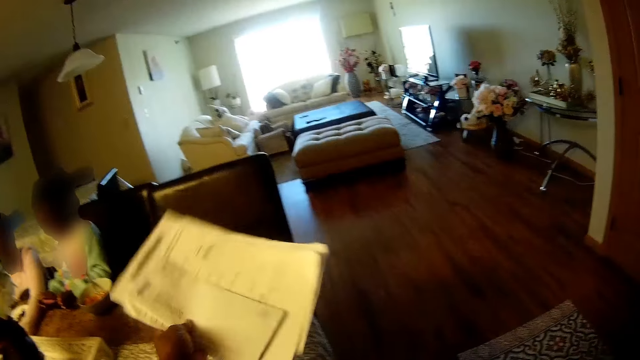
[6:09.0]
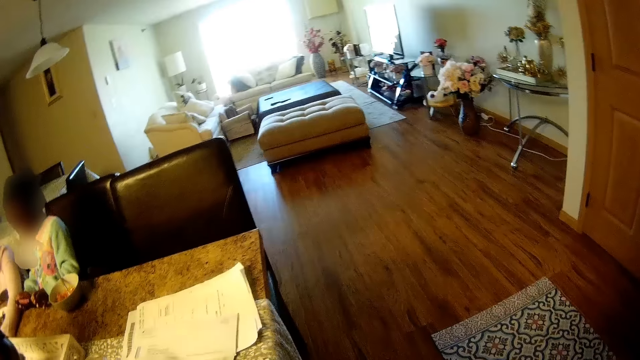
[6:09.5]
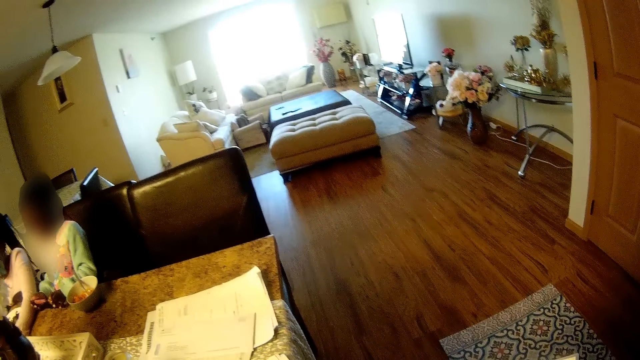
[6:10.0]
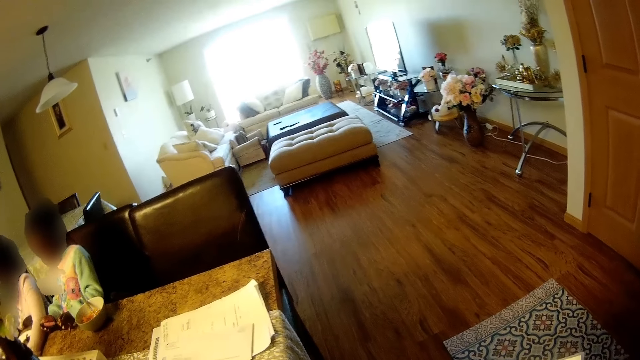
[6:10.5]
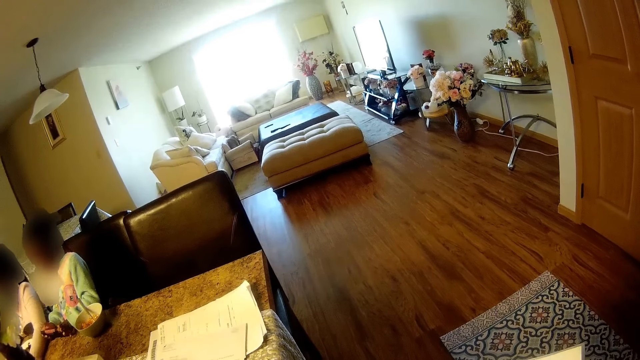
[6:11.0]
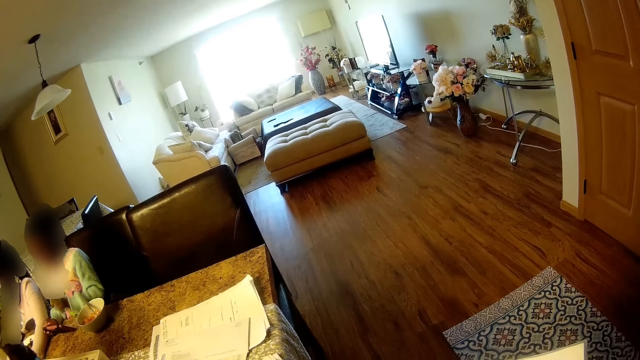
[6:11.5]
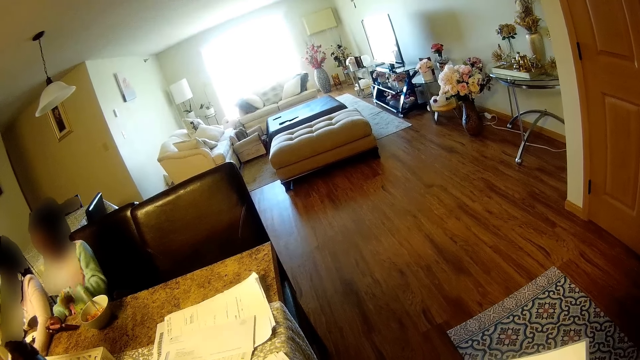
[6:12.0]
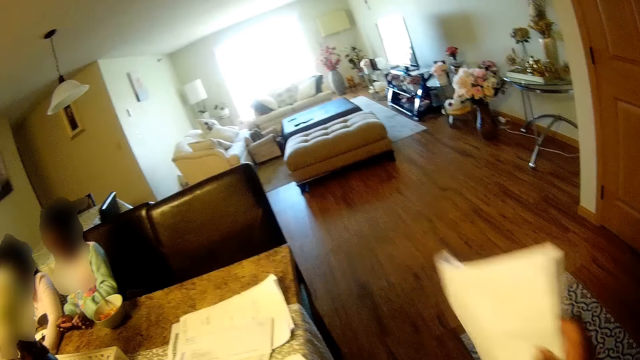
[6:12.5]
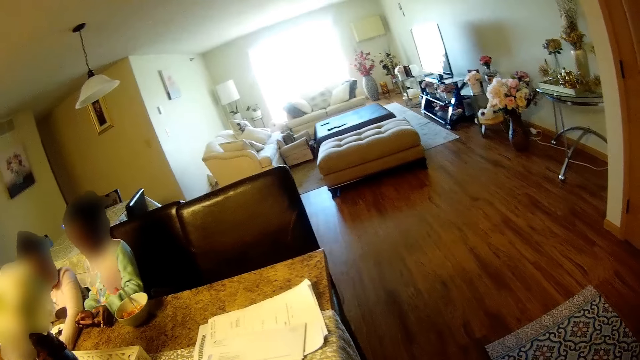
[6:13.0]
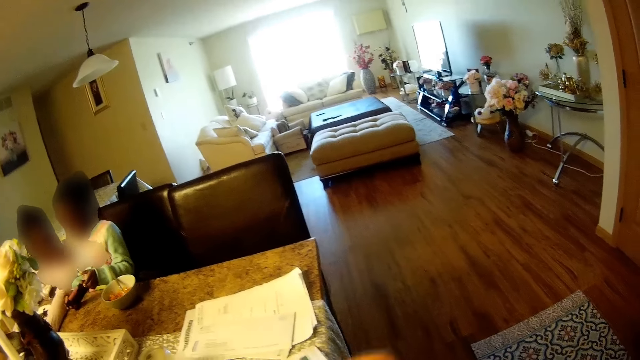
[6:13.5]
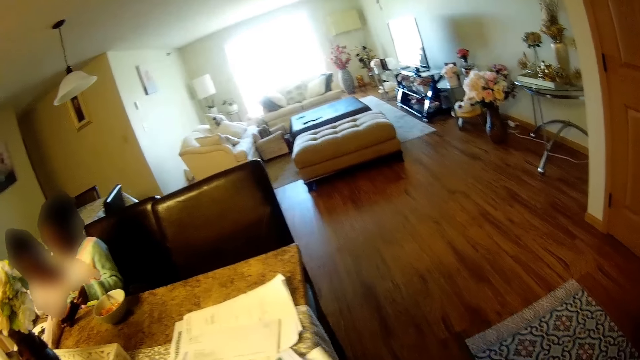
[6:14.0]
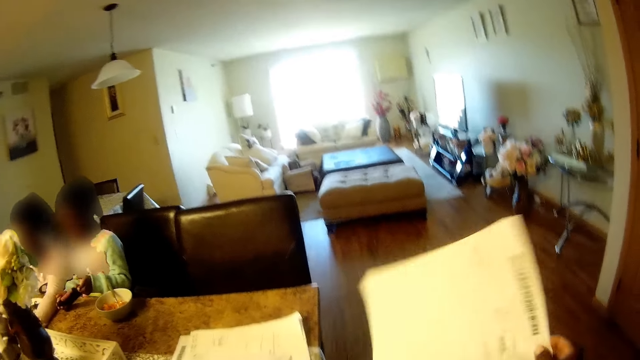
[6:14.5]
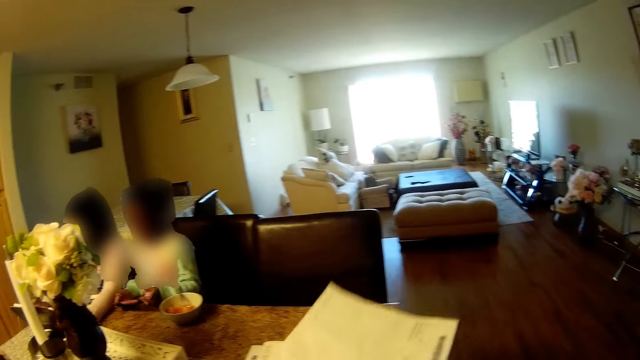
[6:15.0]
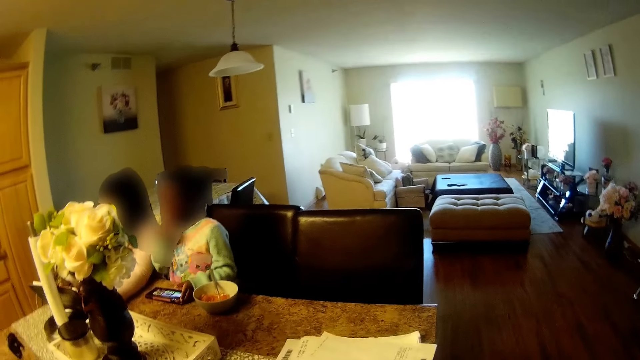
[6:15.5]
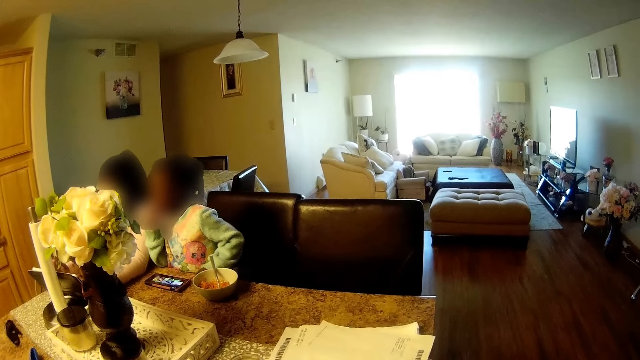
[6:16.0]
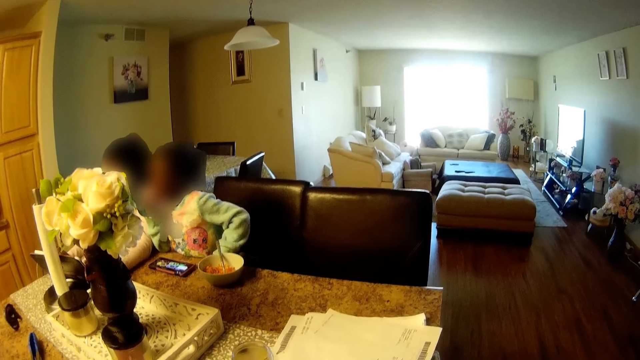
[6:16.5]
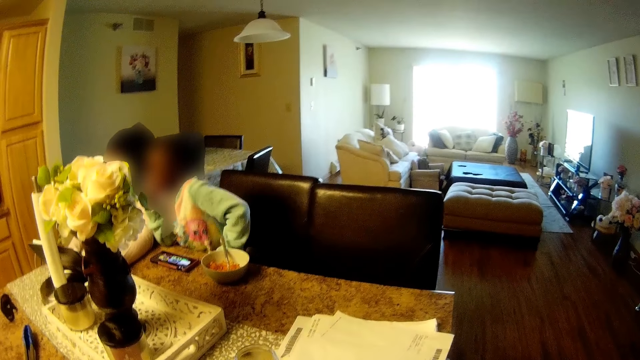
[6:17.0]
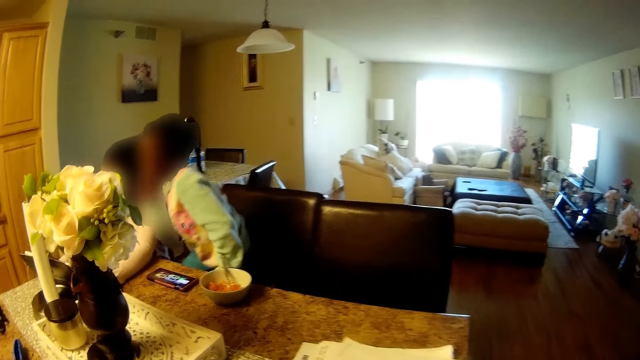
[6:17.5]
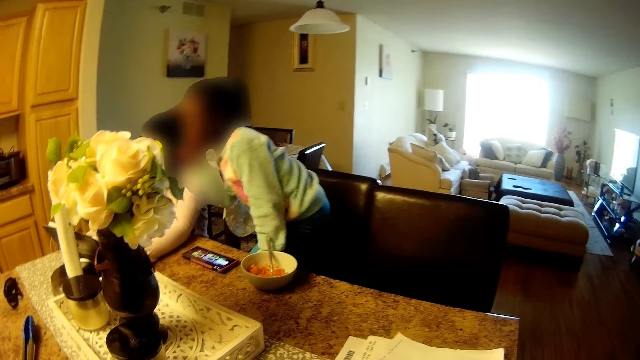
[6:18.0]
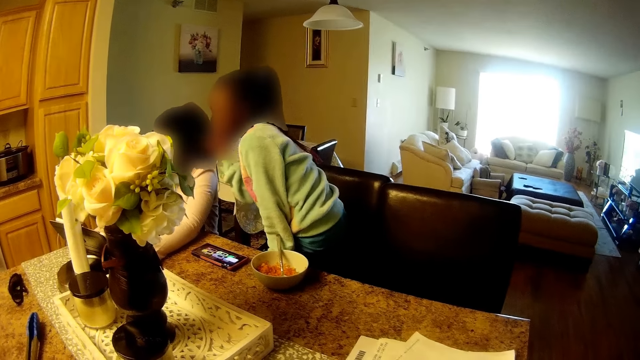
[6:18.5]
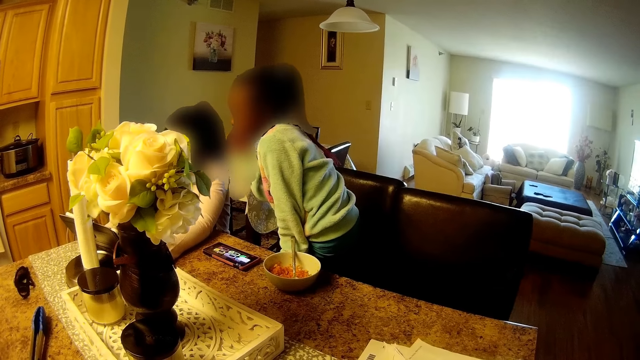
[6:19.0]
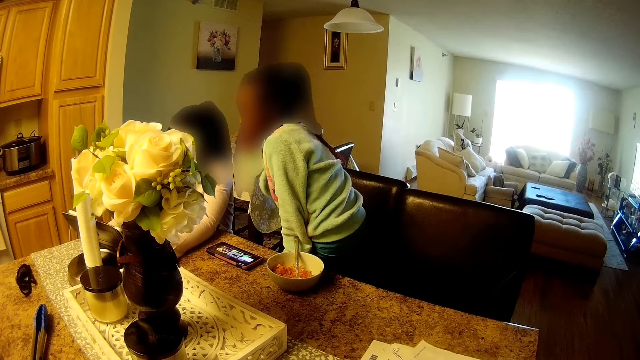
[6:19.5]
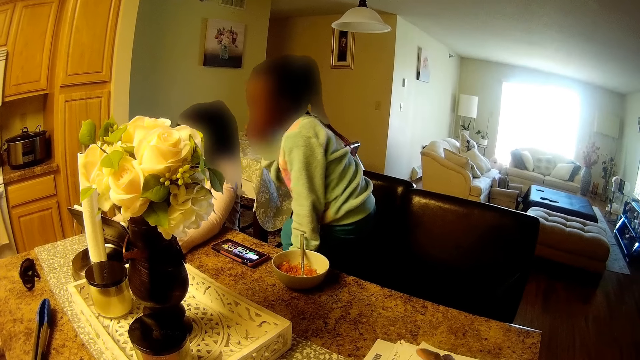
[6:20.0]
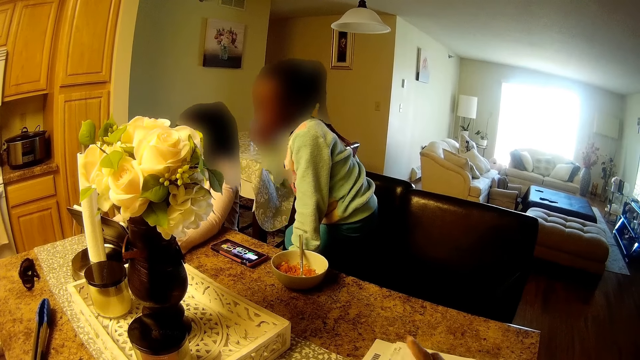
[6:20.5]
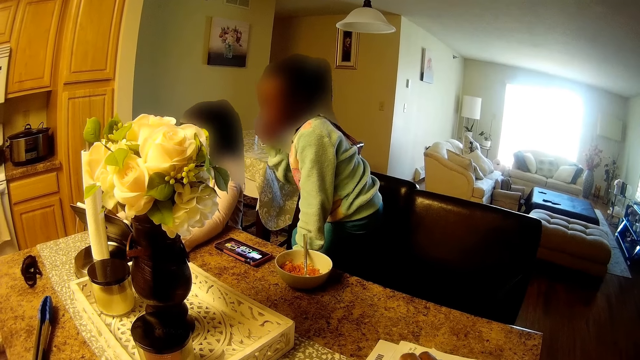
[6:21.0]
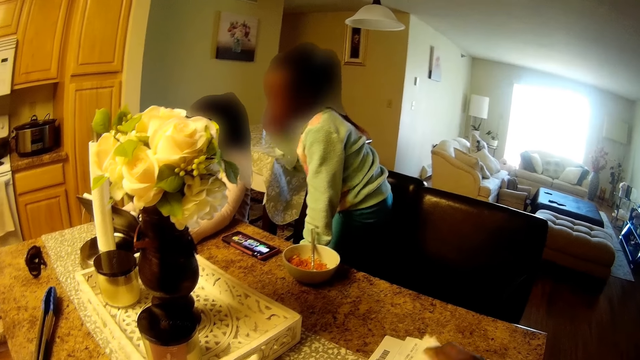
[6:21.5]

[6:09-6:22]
The camera wearer drops the papers in her left hand on the kitchen countertop. She looks around the room. She drops the papers in her right hand on the kitchen countertop. She drops a paper in her right hand on the kitchen countertop. She arranges some papers in her hands. She checks some papers on the countertop with her right hand. A child converses with another child.

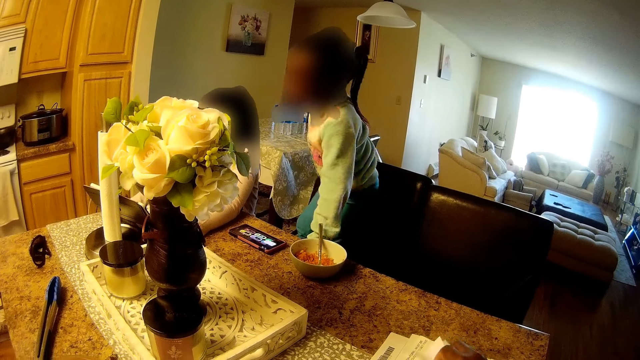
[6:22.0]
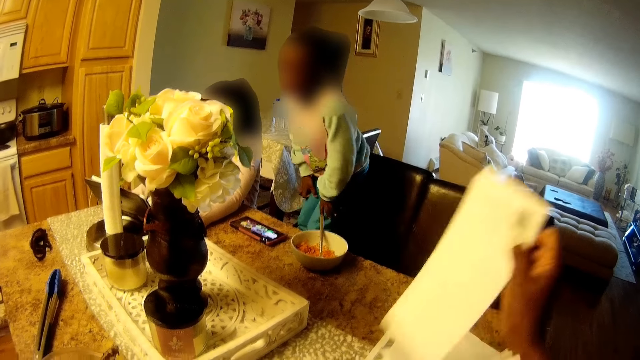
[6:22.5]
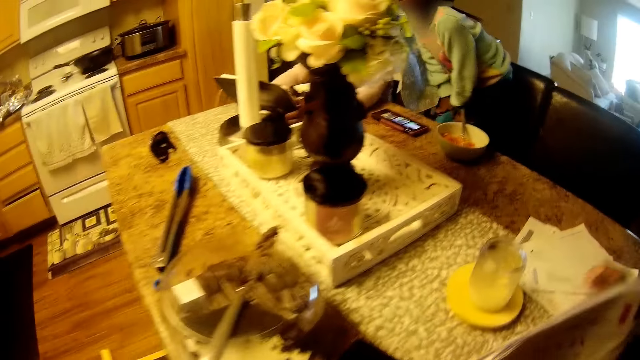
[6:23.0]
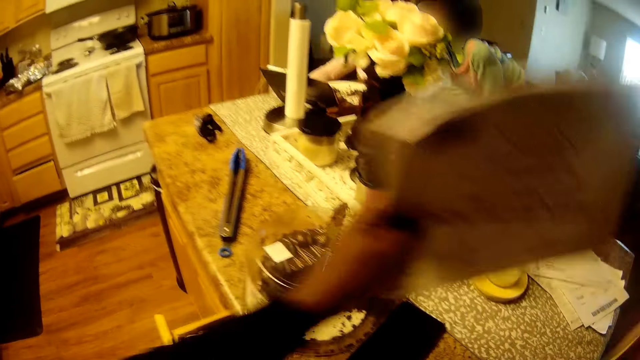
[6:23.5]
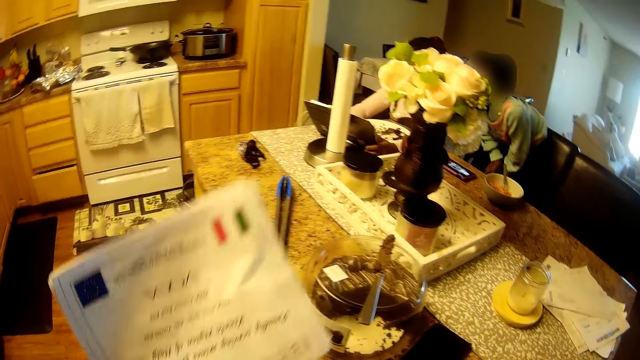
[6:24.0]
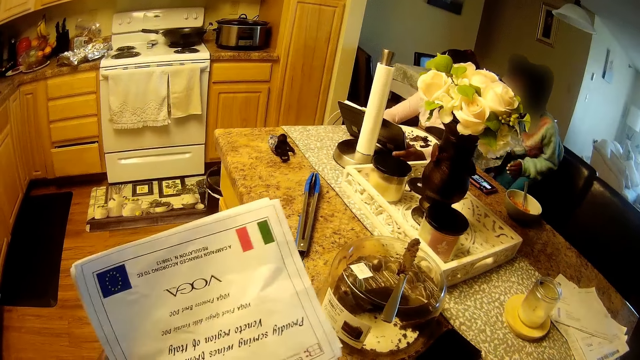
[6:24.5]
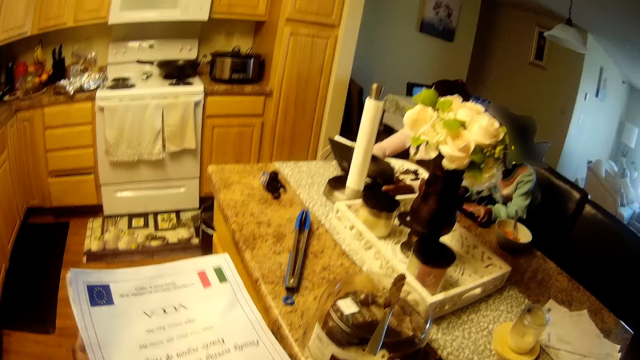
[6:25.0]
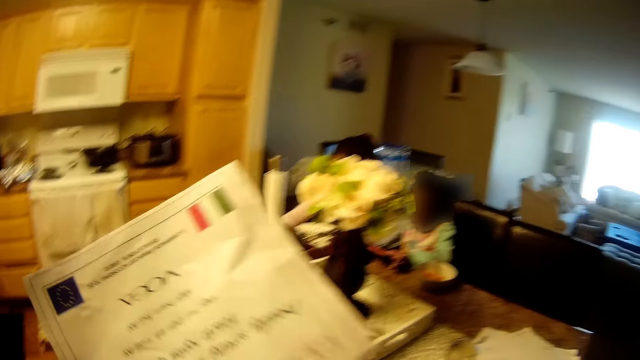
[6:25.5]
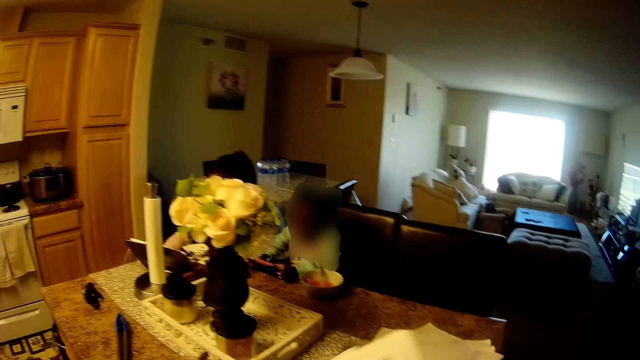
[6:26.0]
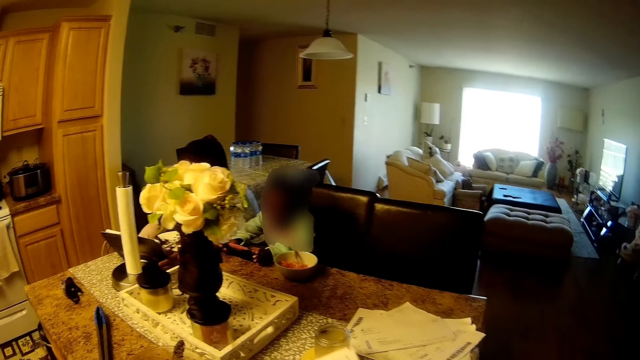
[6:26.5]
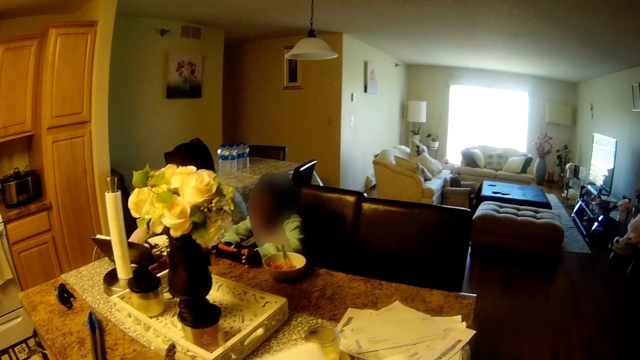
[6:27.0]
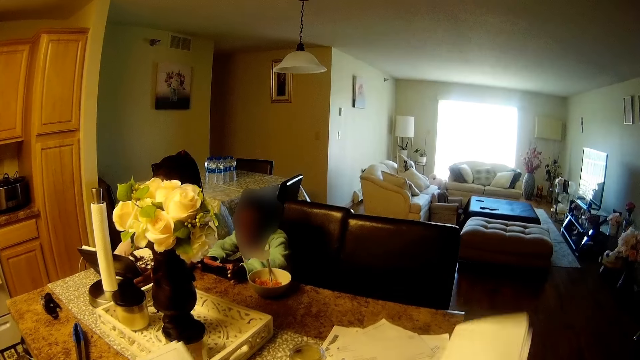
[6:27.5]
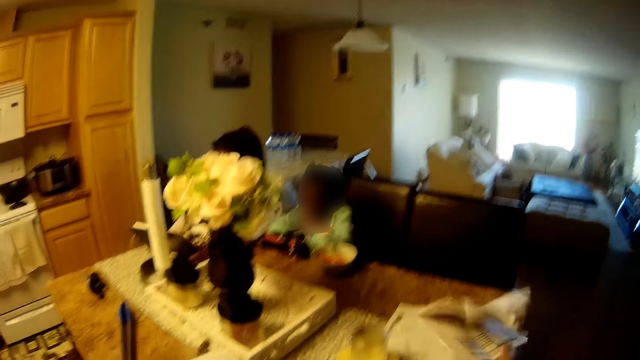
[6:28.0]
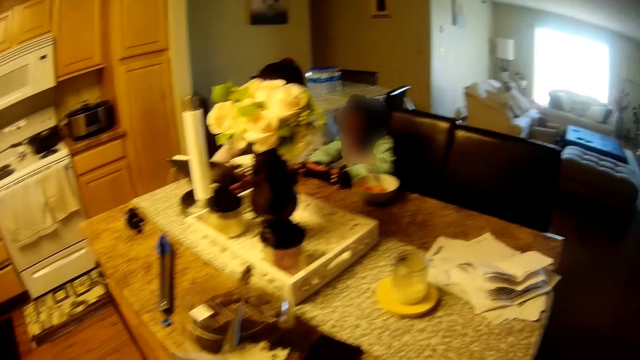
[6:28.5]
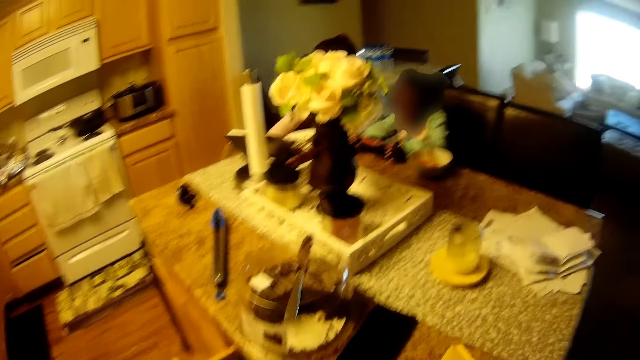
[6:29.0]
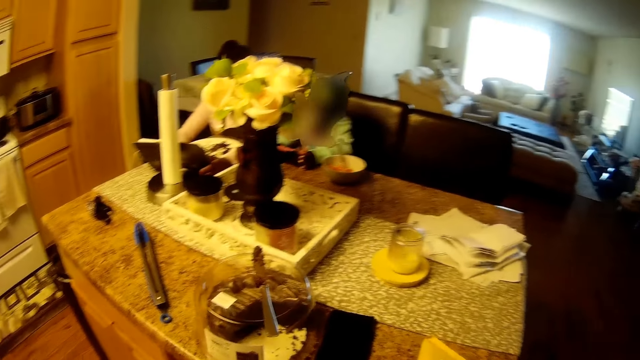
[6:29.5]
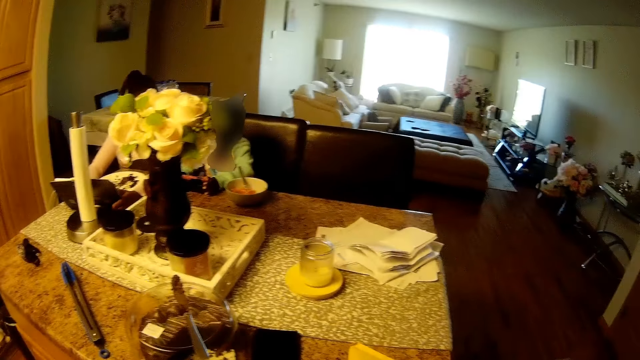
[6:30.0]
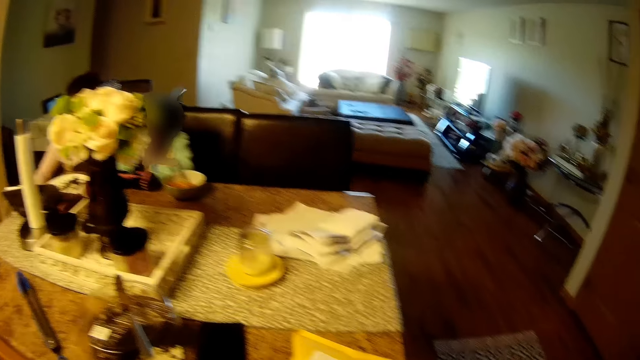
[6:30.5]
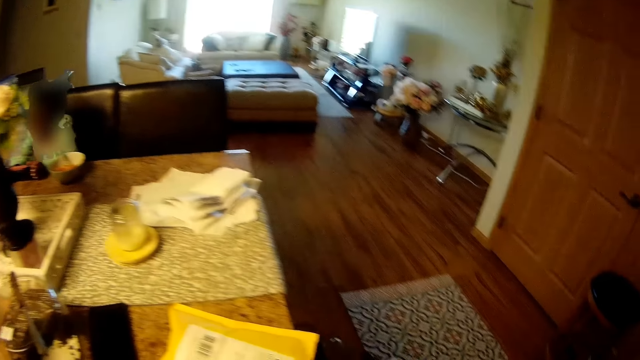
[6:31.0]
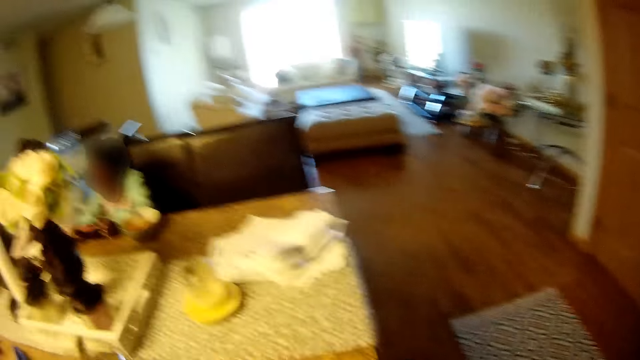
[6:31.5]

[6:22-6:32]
The camera wearer places the paper on the other papers. She holds the papers. She looks at the papers. She drops some papers in her right hand on the kitchen countertop. A child converses with another child.
